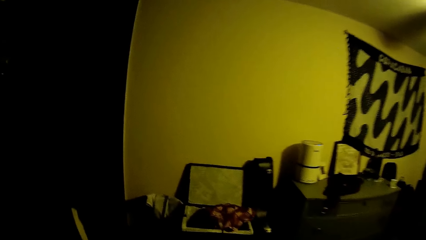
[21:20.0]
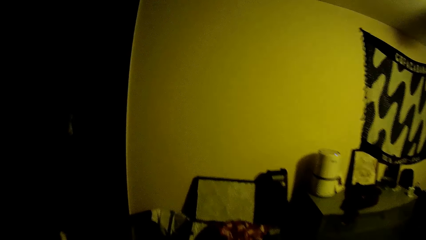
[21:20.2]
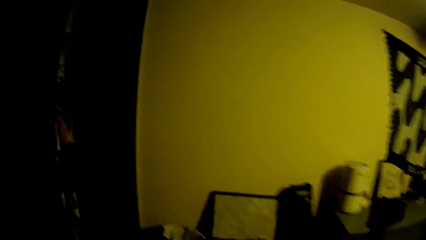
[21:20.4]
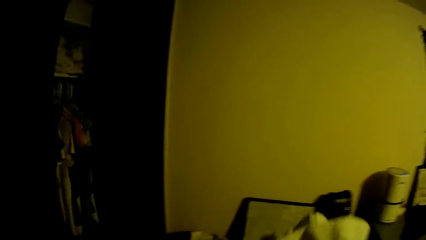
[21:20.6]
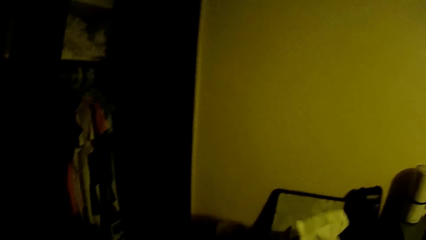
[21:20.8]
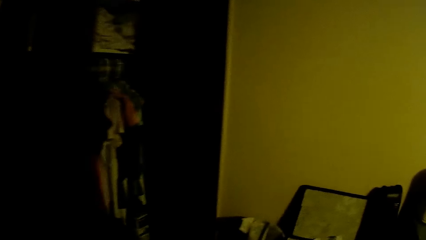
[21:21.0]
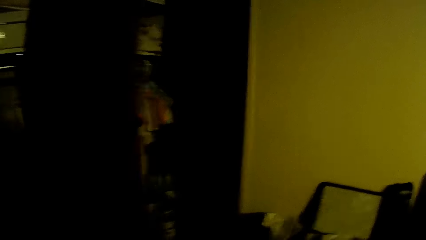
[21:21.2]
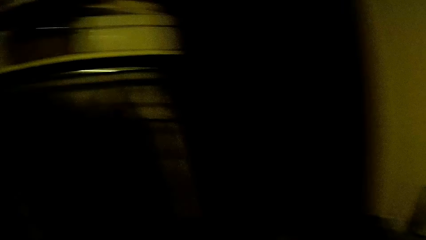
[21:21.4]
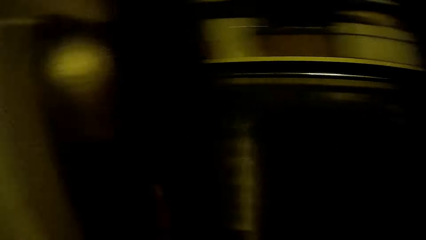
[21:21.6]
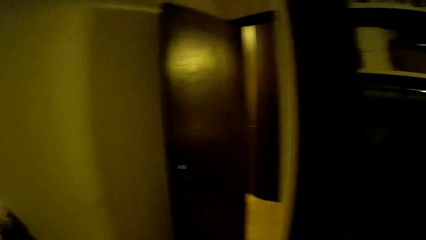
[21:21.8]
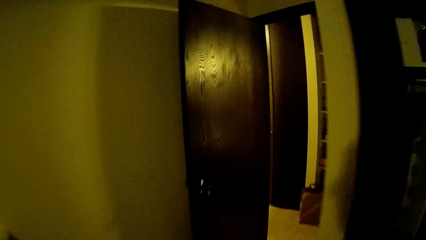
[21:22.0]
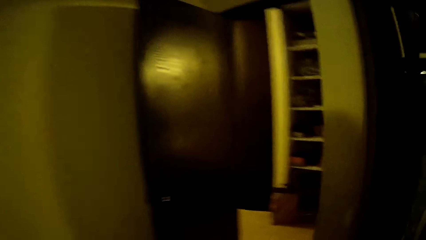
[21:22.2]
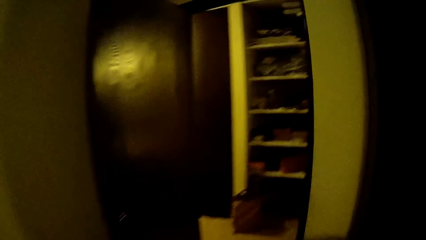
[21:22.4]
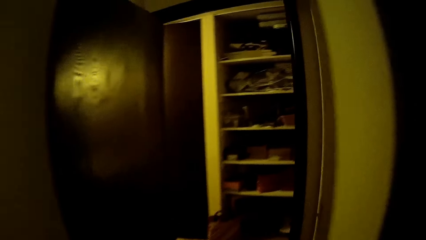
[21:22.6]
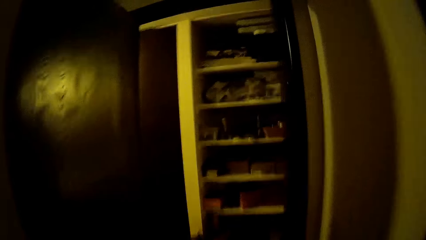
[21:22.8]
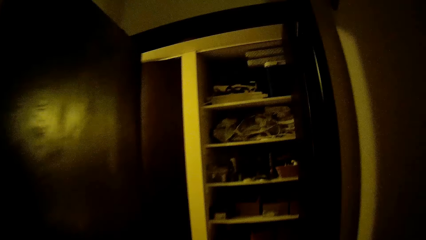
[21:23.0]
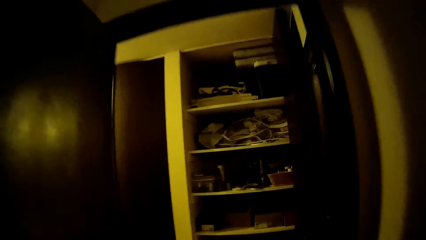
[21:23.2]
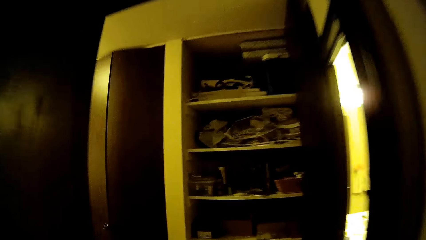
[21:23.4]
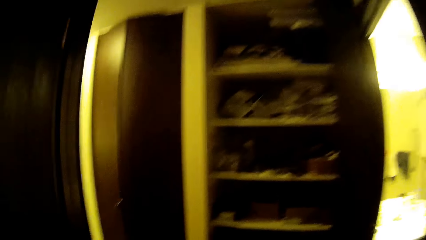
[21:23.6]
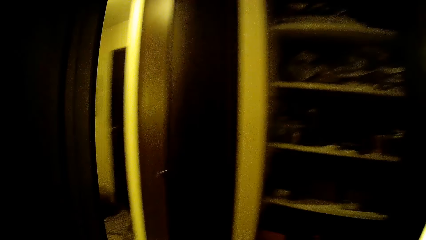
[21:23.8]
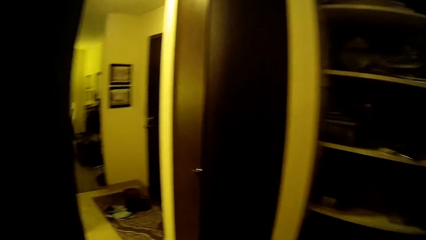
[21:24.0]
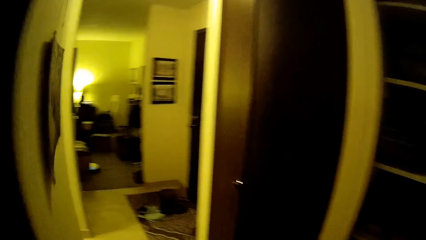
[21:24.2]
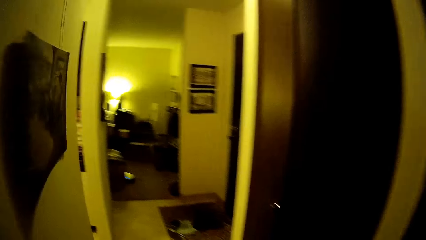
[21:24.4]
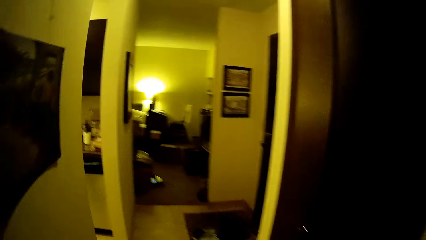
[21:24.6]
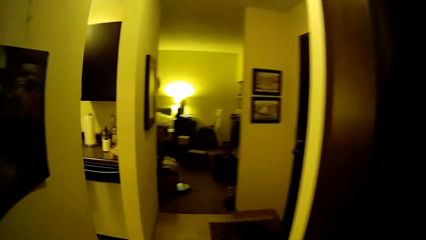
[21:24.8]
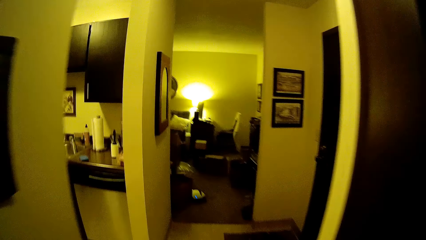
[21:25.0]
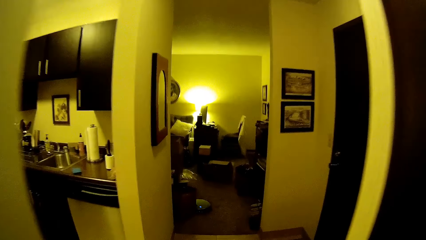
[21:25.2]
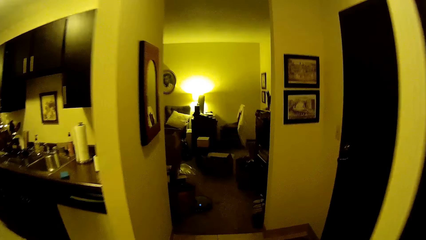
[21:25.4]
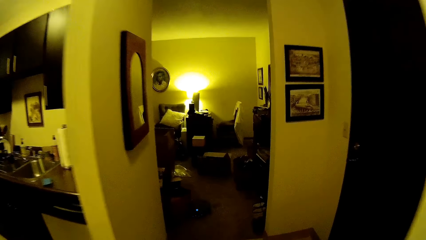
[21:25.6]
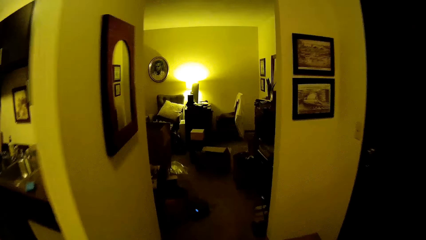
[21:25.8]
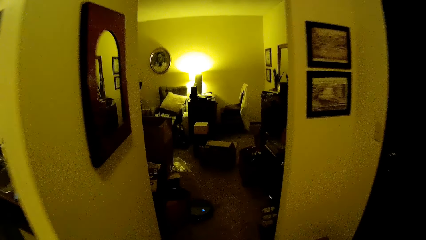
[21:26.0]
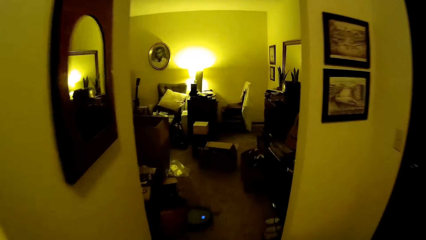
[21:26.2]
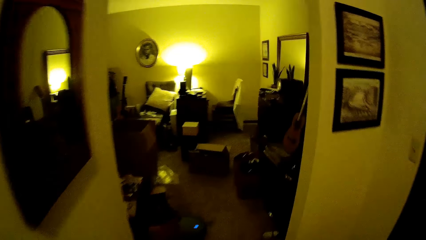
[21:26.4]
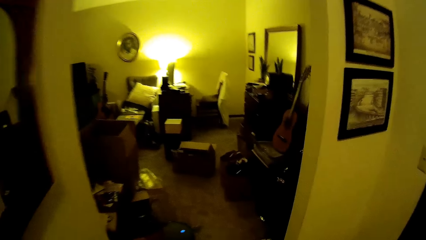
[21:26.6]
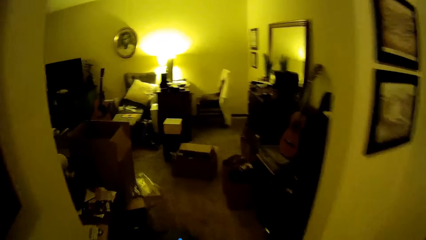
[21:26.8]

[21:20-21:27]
The camera wearer throws a cloth in her right hand into a basket of clothes on the floor. She walks towards the sitting room.
